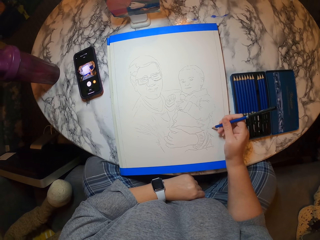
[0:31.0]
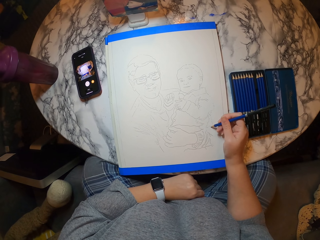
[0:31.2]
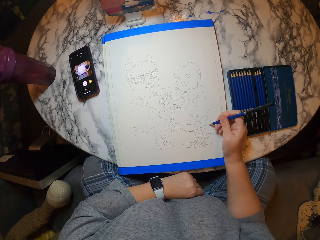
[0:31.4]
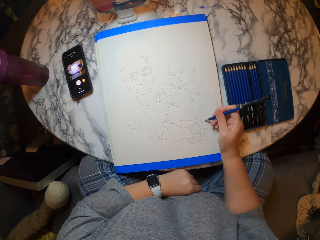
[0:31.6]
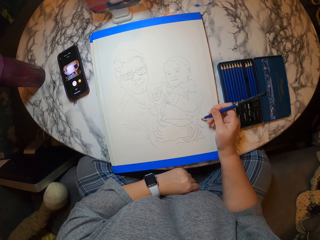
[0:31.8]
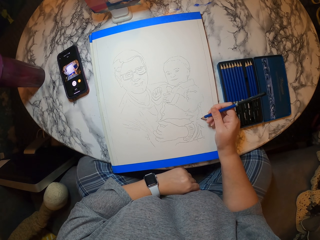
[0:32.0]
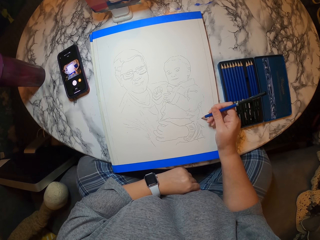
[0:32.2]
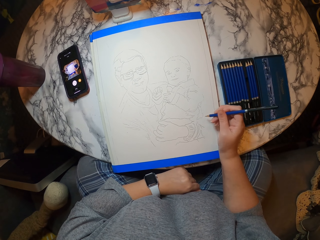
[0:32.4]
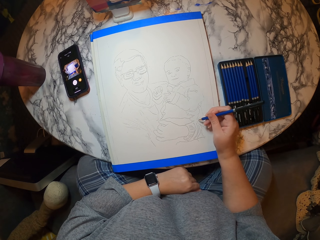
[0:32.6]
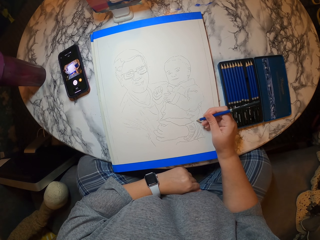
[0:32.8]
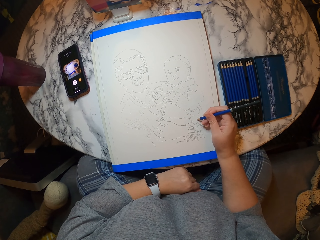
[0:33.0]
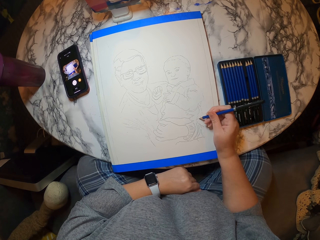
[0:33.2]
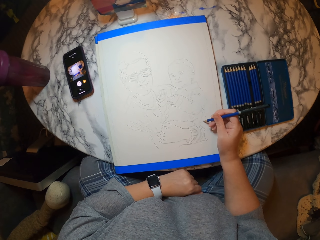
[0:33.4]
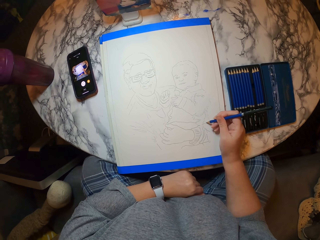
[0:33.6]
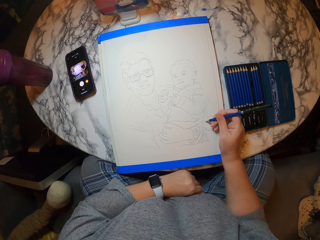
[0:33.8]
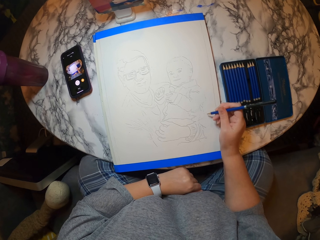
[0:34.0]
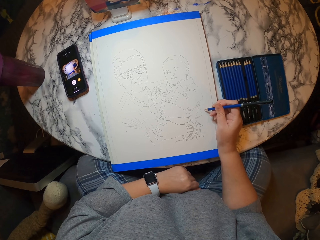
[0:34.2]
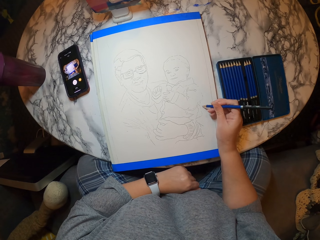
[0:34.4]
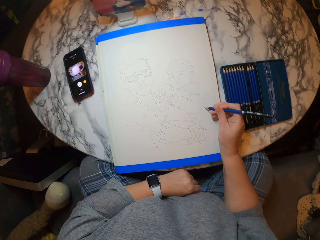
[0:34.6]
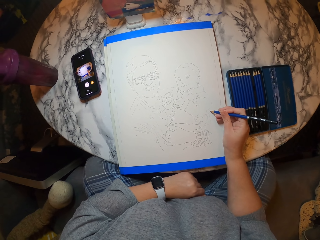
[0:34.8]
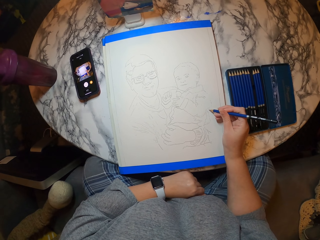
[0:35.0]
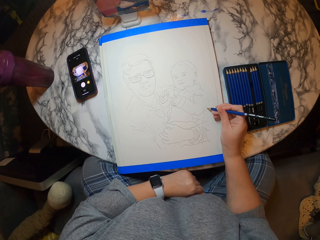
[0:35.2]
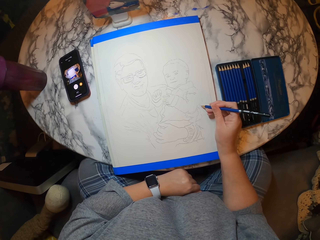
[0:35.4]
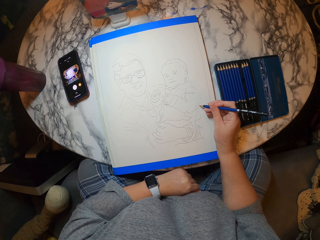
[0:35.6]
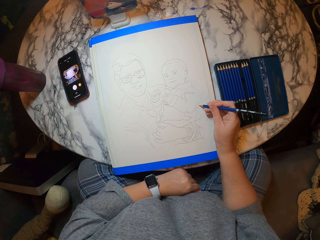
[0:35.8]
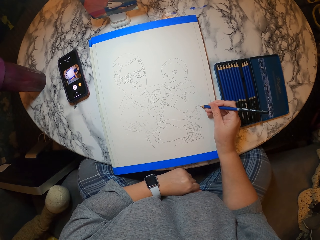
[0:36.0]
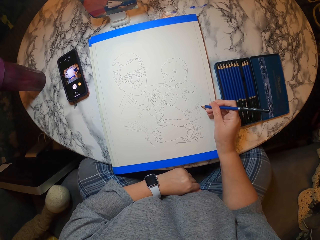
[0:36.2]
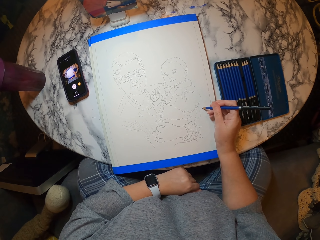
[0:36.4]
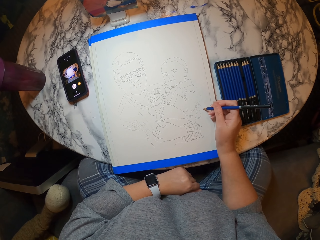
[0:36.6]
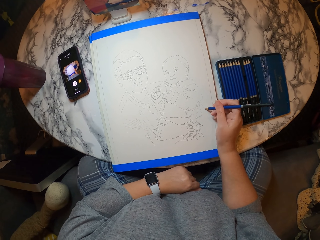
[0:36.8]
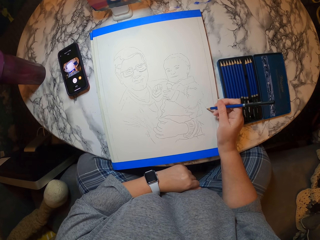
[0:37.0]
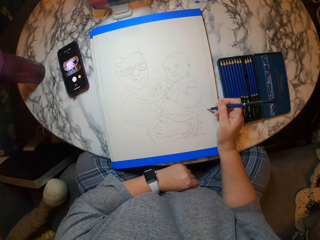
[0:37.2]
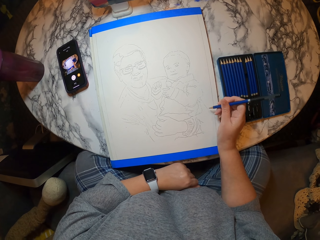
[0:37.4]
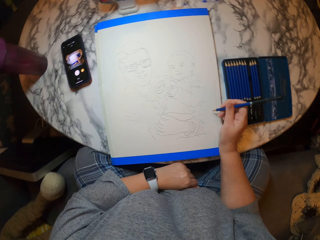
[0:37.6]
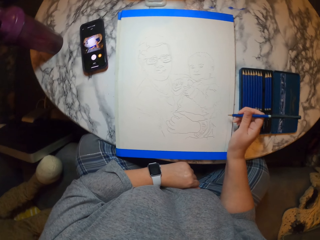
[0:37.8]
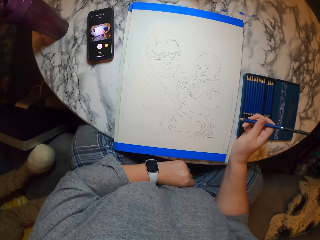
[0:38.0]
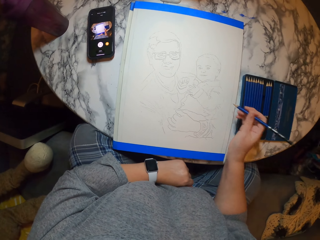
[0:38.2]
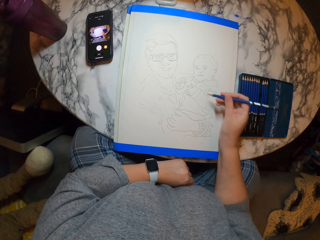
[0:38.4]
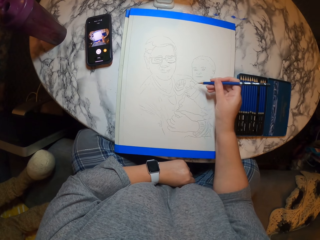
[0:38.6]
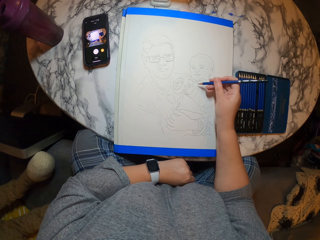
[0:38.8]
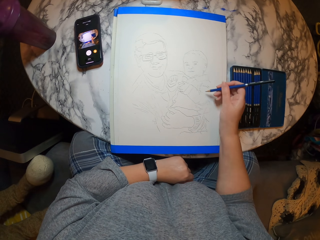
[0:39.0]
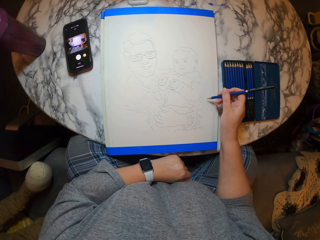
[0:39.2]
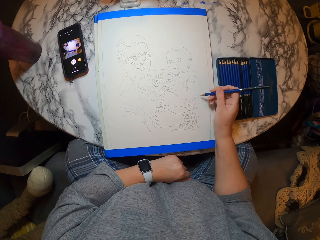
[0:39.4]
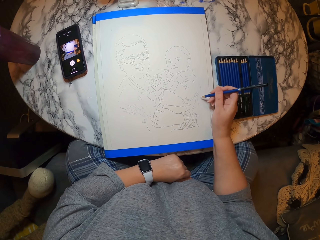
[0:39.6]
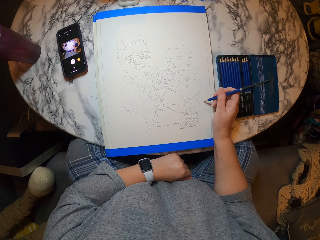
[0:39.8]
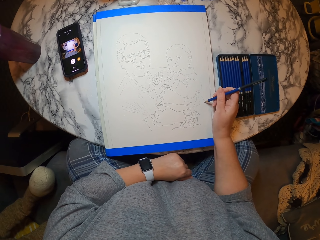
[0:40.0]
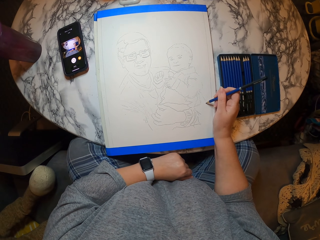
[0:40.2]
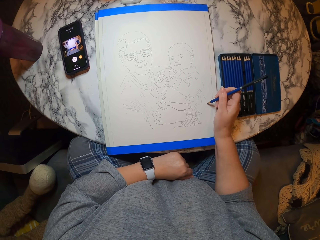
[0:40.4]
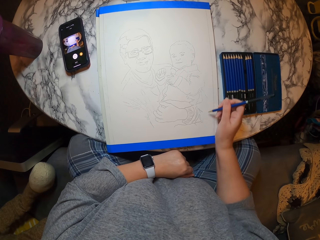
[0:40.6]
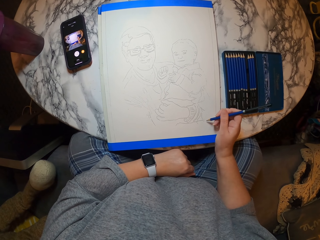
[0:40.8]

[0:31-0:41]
The camera wearer holds the pencil. They draw on the paint book.

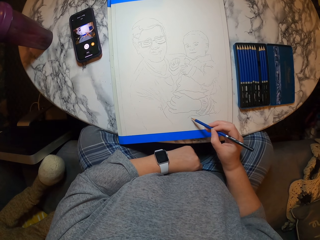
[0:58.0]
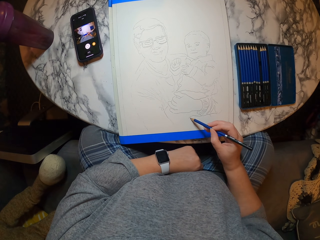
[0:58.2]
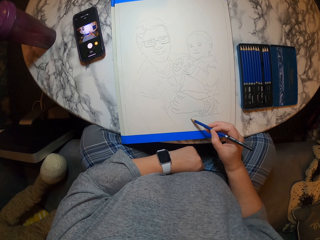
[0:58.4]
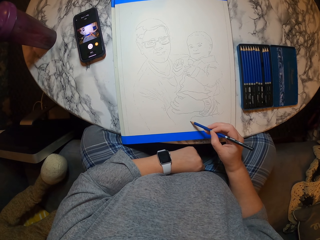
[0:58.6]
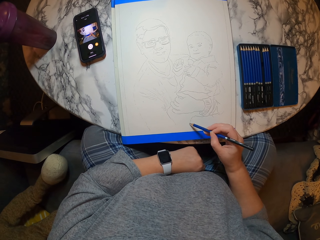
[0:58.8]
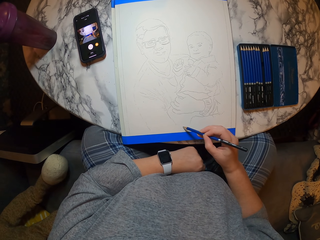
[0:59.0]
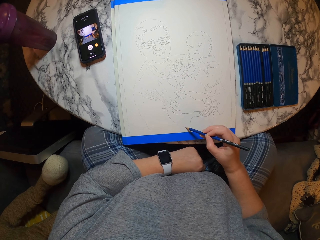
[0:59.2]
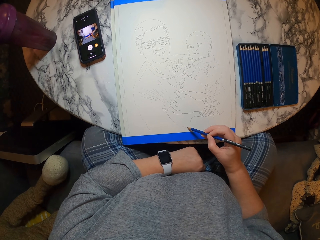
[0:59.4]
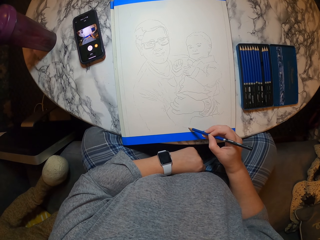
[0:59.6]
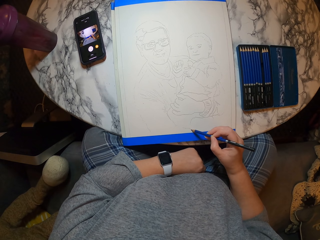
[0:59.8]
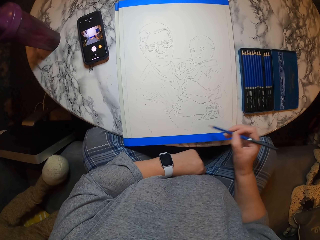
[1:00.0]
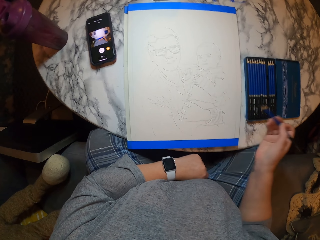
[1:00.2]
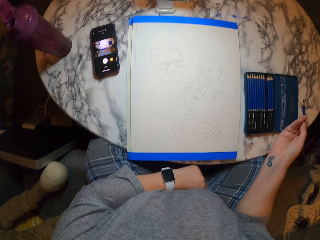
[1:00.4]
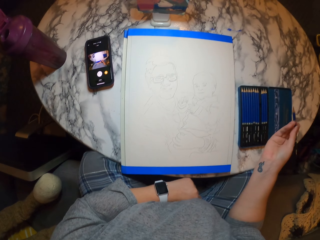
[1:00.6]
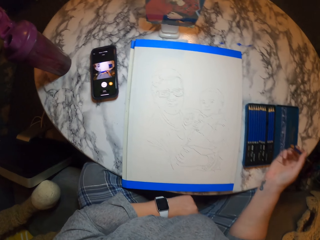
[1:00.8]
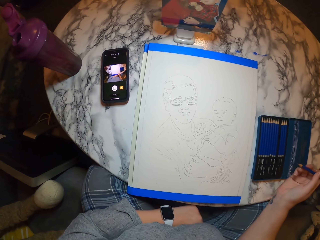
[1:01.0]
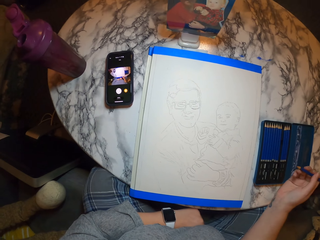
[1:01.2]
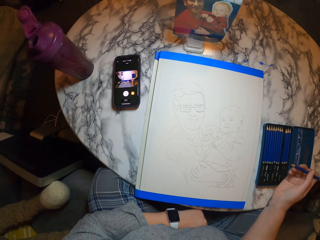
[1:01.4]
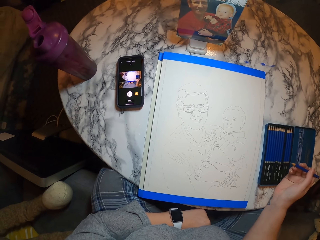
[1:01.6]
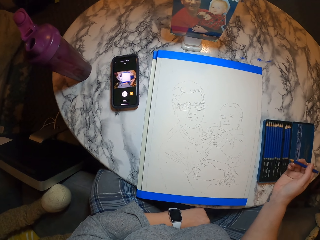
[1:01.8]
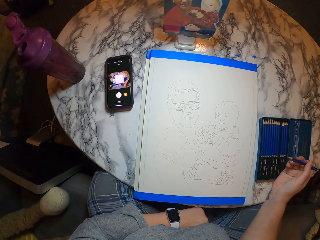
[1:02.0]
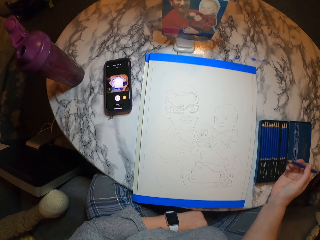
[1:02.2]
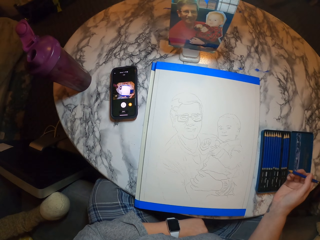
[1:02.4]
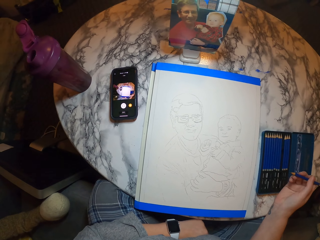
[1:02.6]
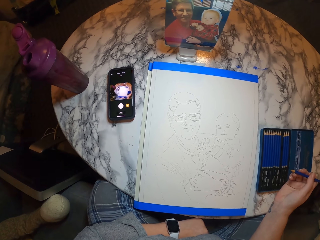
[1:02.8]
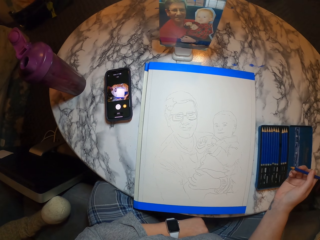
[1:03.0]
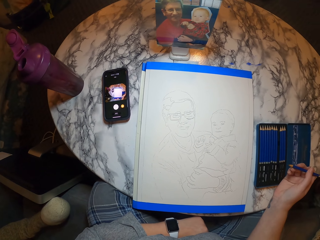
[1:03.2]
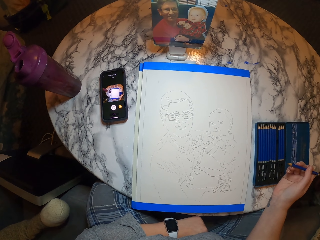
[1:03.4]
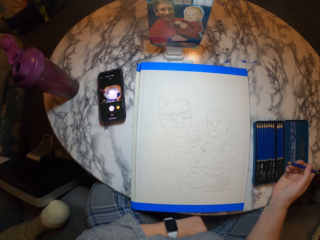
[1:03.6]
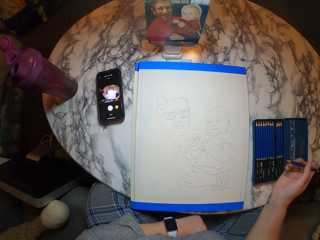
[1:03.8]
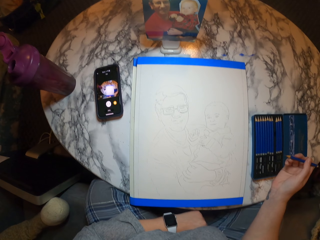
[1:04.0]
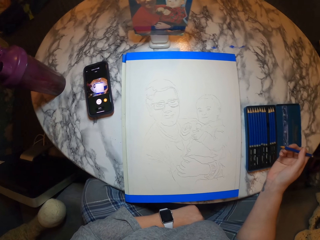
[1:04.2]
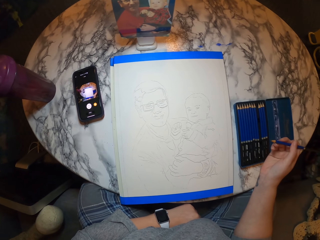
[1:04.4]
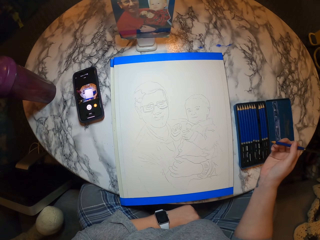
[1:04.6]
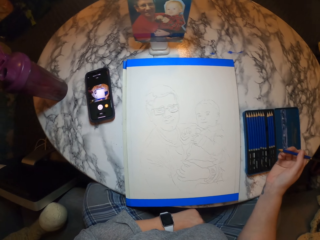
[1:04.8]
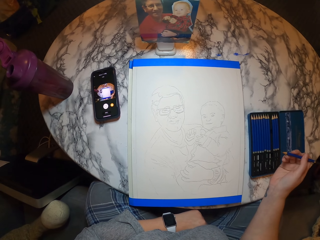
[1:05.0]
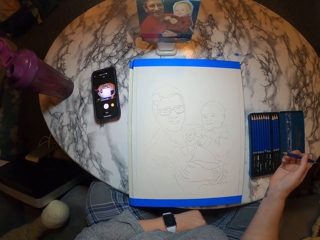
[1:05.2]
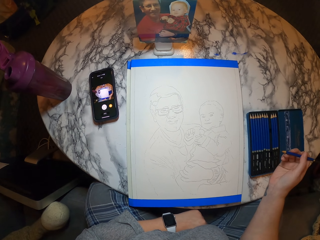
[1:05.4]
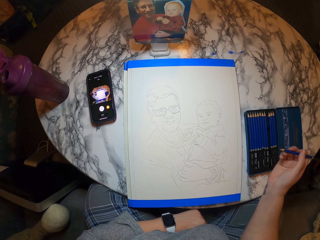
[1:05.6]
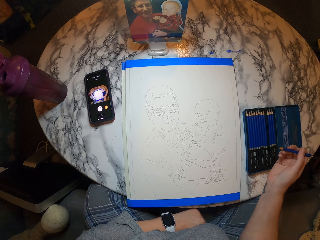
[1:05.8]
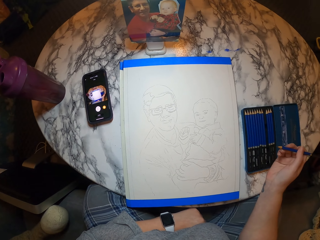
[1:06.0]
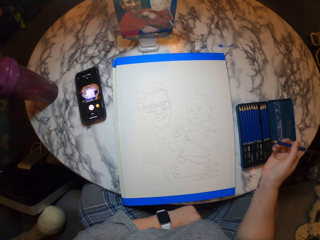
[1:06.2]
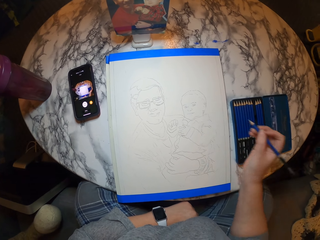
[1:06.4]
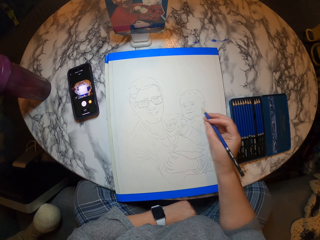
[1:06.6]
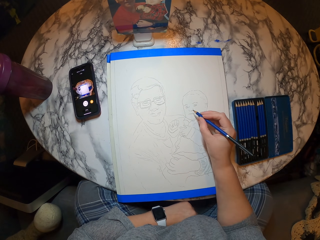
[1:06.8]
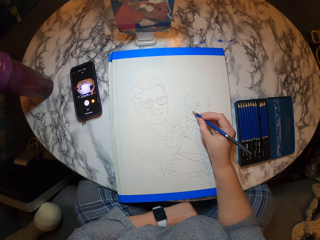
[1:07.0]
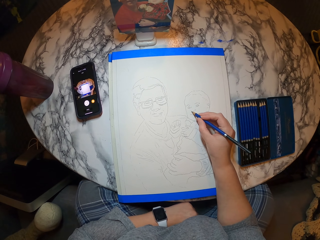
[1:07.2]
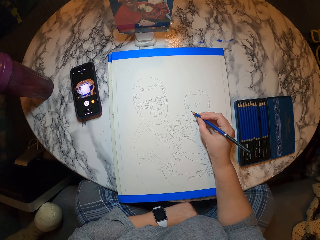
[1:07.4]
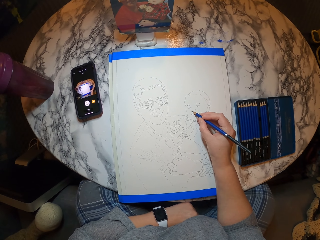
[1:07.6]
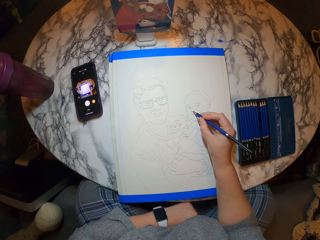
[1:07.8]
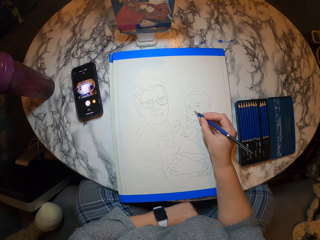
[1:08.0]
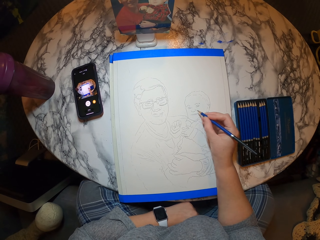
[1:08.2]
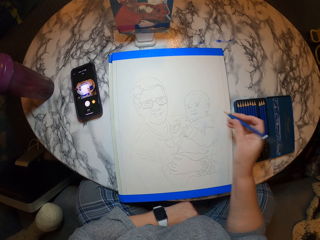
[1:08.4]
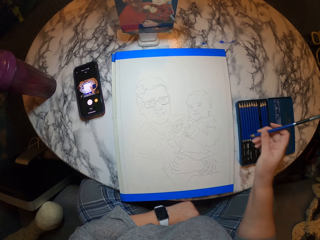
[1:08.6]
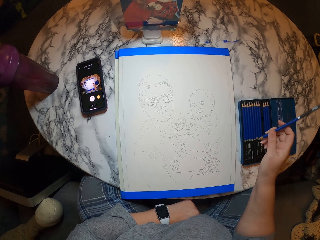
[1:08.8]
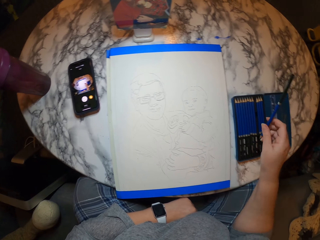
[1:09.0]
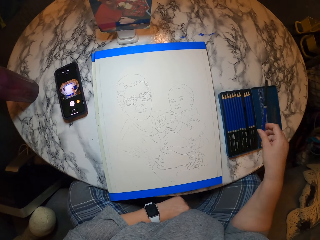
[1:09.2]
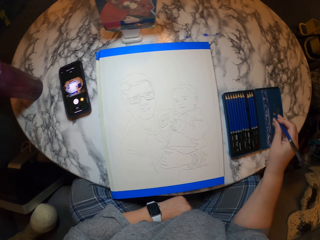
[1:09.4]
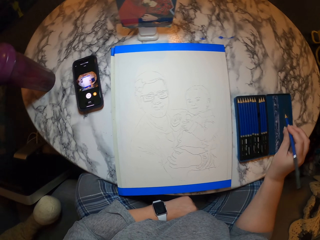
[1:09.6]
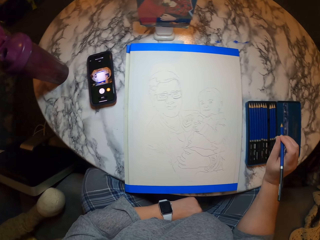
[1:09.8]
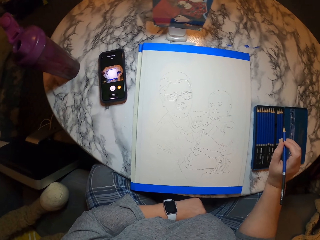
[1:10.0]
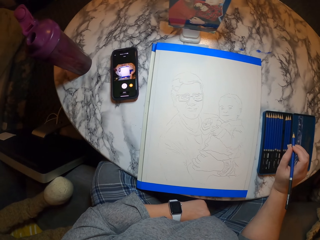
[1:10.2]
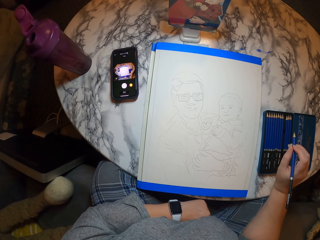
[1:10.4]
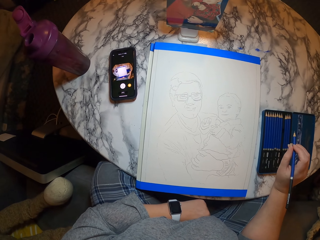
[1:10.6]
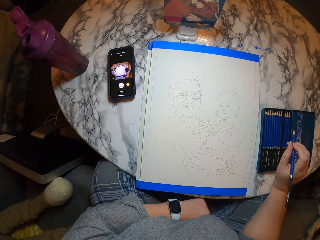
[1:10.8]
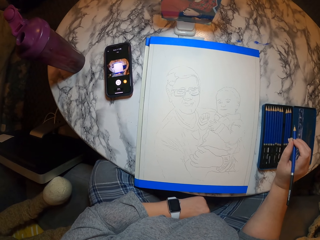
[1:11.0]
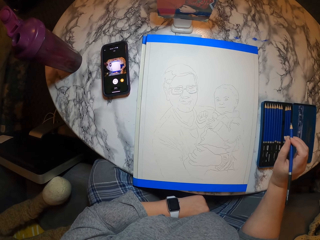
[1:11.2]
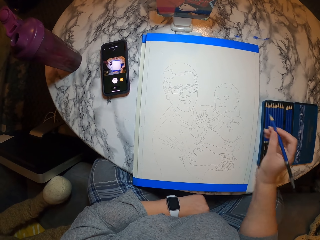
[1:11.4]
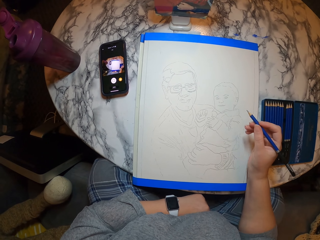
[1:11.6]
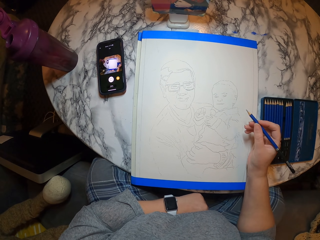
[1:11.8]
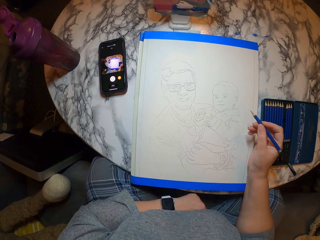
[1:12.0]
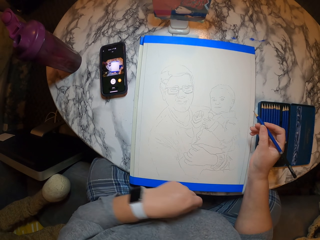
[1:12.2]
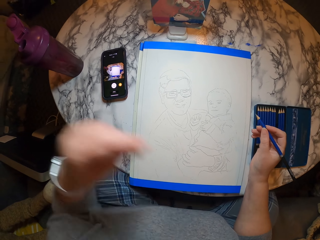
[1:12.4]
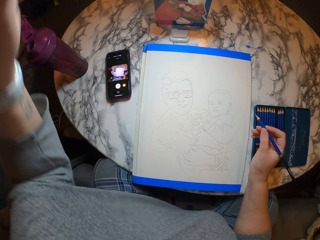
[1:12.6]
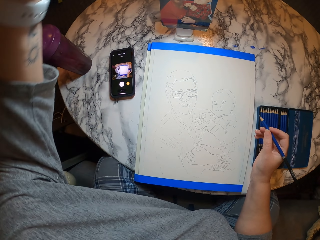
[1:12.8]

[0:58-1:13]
The camera wearer moves a hand. He draws on the paint book. He moves a hand. He holds the pencil. He stares at the paint book. He holds the pencil. He draws a drawing. He holds the pencil. He holds the pencil again. He stares at the paint book. He lifts his hand.
